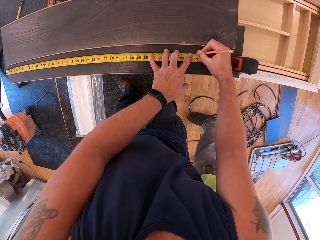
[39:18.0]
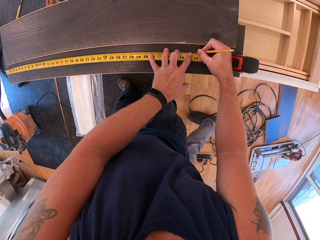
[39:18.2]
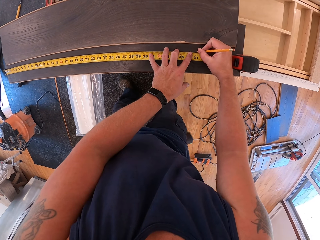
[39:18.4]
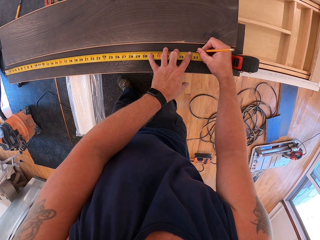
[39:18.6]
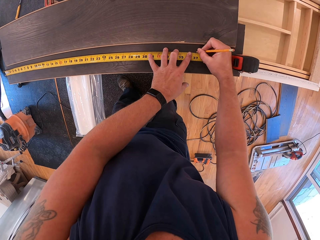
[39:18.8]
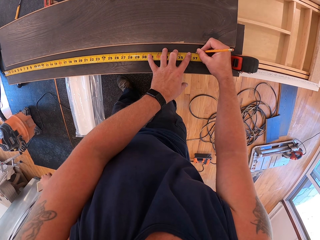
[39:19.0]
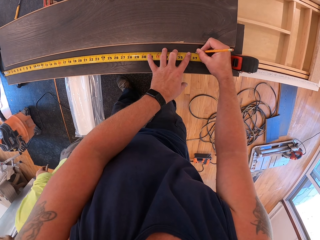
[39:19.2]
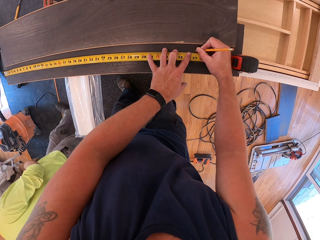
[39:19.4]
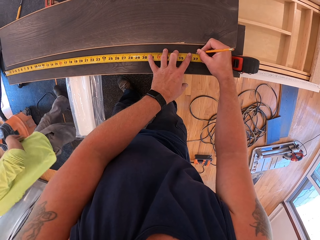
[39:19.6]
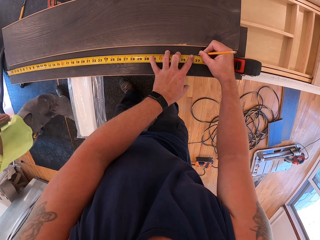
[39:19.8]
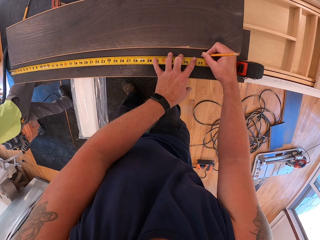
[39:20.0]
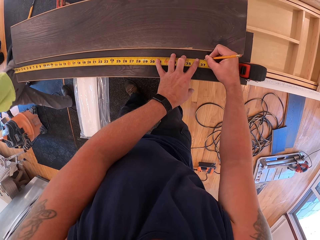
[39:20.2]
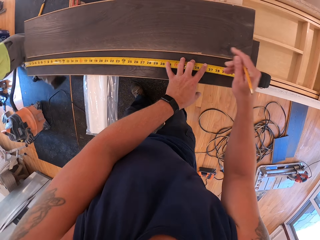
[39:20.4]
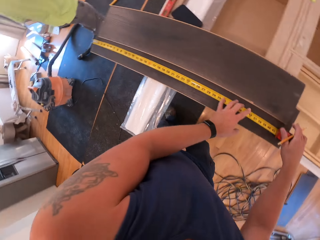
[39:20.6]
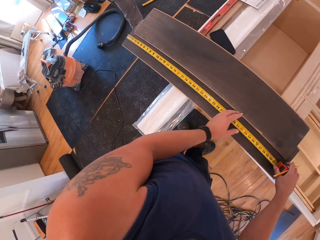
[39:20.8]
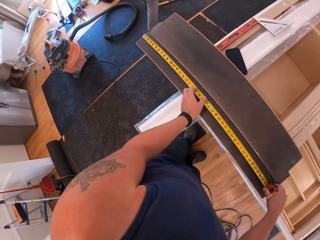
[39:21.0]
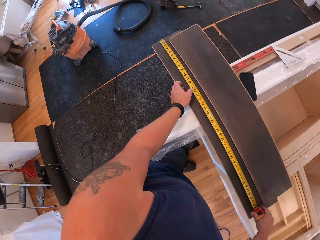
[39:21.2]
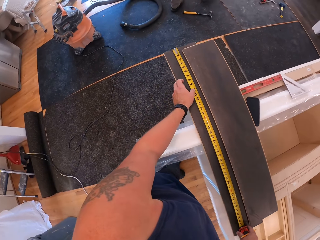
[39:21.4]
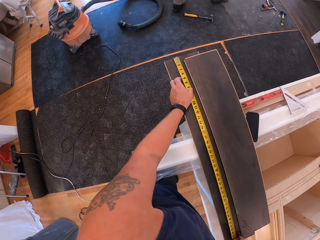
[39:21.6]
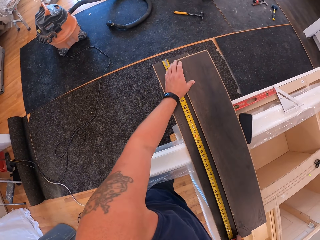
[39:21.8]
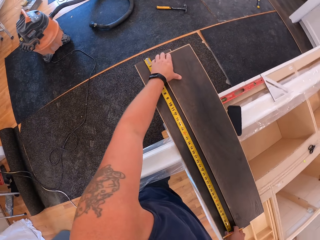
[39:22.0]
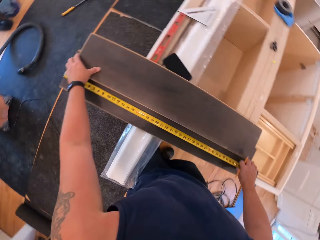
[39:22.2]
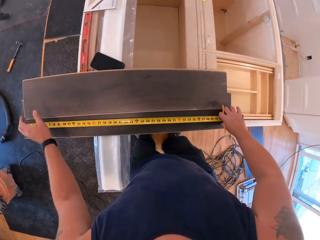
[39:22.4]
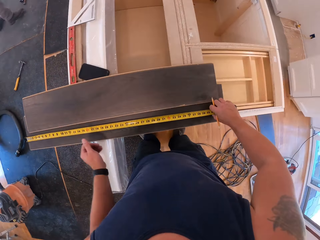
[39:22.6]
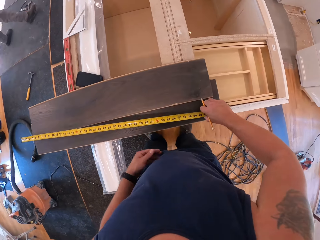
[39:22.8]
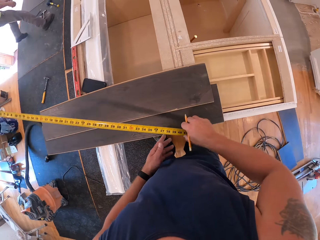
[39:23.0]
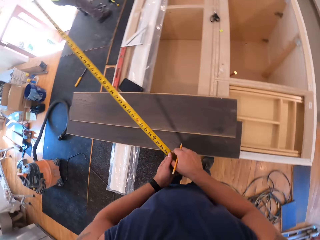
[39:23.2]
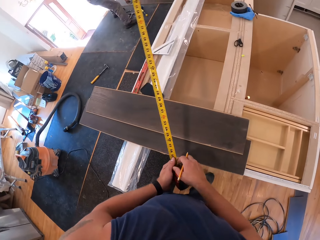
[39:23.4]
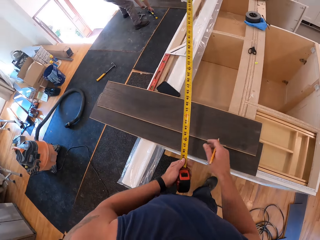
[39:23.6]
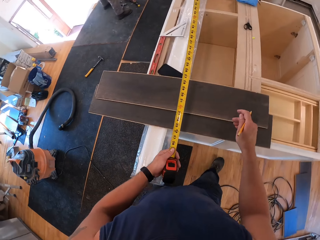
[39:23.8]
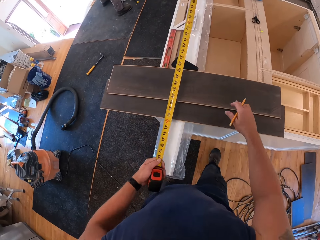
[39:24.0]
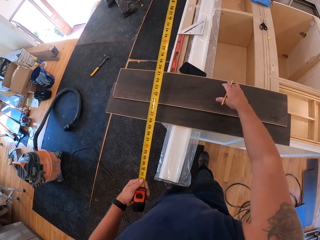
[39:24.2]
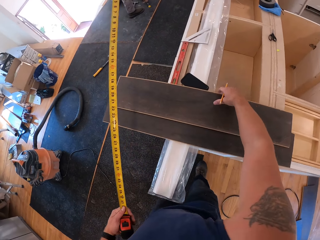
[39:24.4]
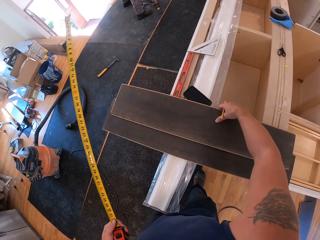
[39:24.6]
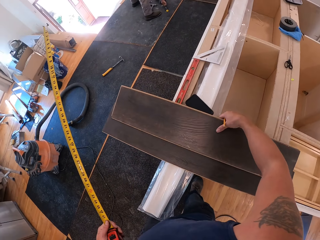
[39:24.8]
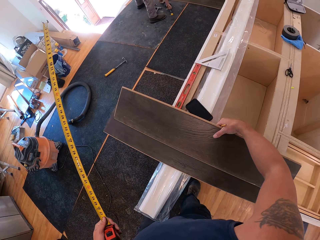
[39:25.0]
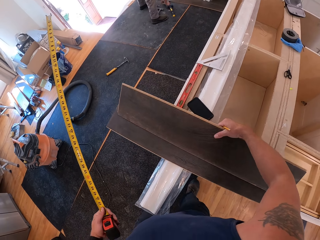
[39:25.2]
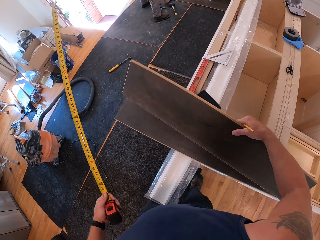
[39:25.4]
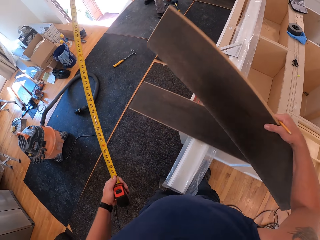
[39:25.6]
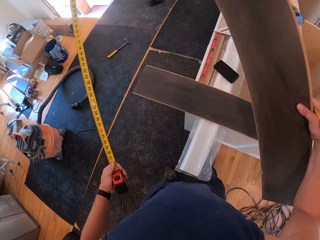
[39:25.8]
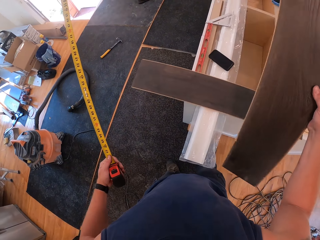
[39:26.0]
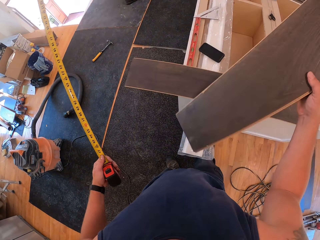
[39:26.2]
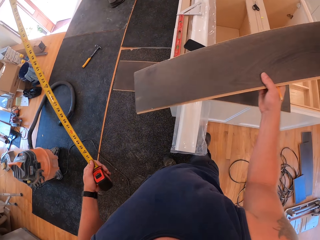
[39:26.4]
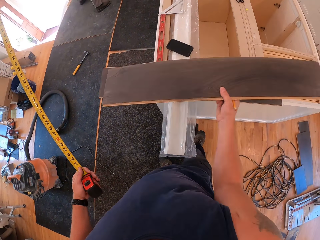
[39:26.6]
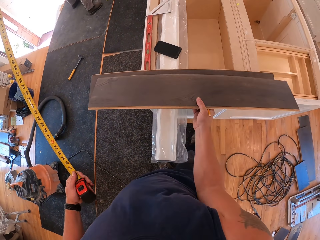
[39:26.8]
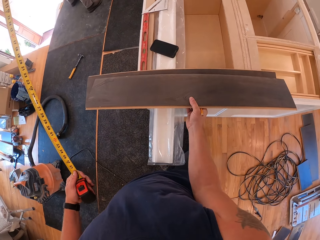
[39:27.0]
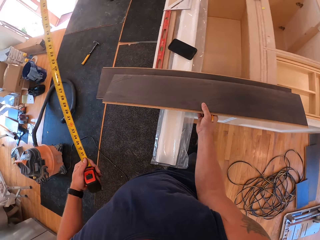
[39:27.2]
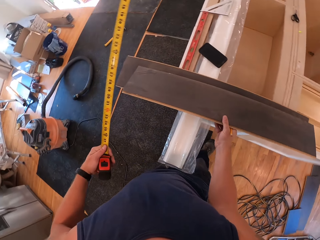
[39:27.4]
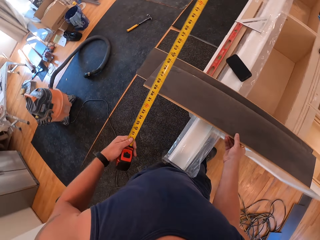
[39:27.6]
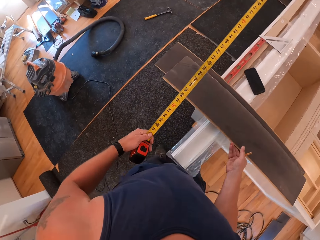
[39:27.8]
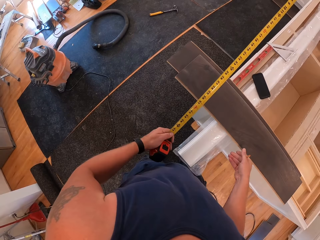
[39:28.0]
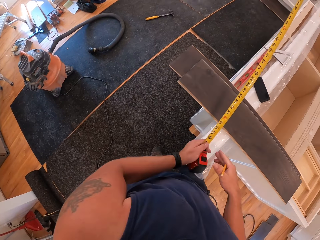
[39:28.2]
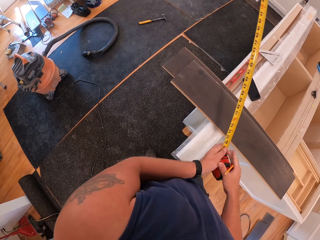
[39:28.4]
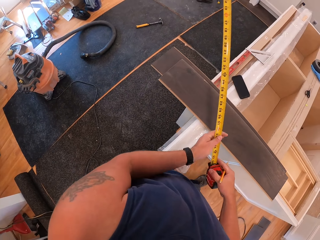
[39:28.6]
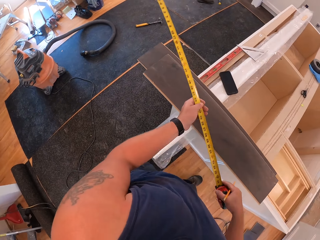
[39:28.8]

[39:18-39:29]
The camera wearer takes off the measuring tape from the plywood with his right hand. He passes the measuring tape from his right hand to his left hand. He lifts the second plywood with his right hand. He flips the plywood with his right hand. He places the plywood on the top of the uncompleted cabinet with his right hand.

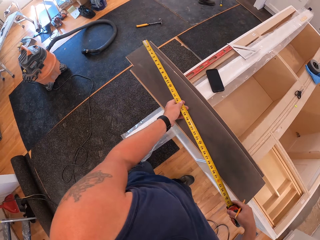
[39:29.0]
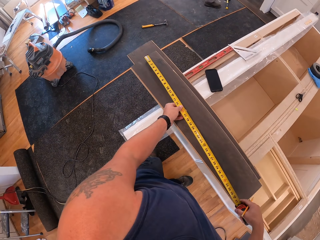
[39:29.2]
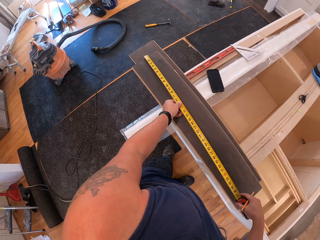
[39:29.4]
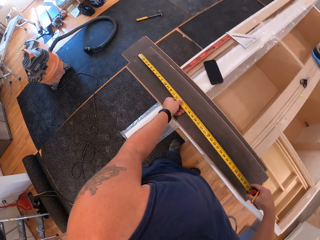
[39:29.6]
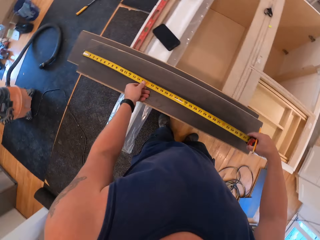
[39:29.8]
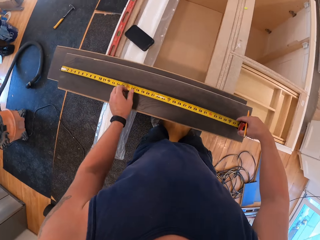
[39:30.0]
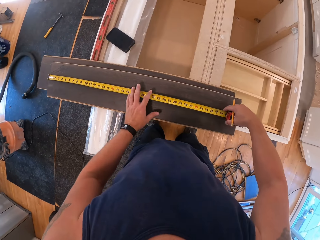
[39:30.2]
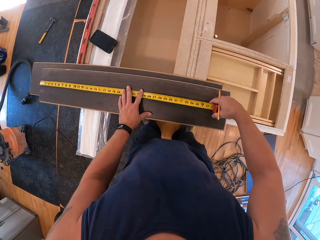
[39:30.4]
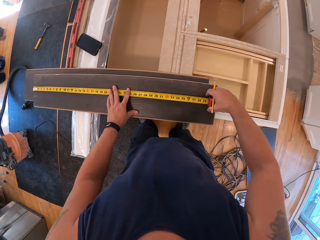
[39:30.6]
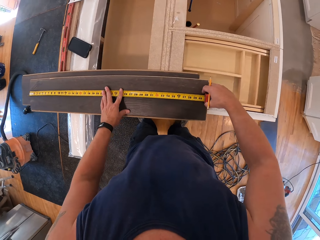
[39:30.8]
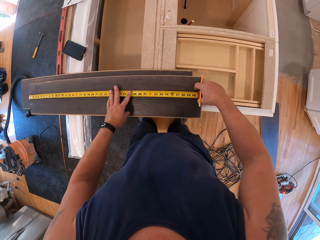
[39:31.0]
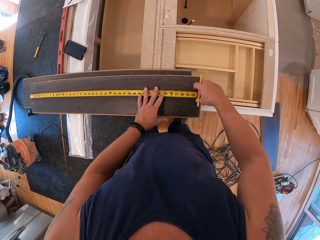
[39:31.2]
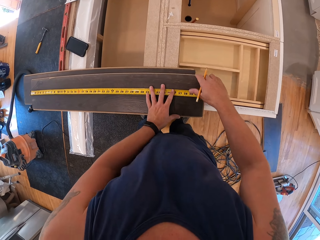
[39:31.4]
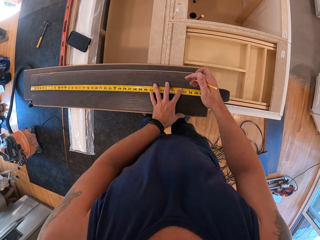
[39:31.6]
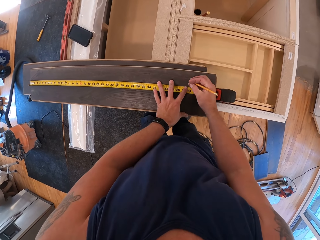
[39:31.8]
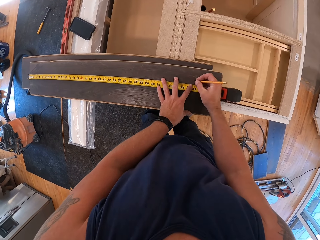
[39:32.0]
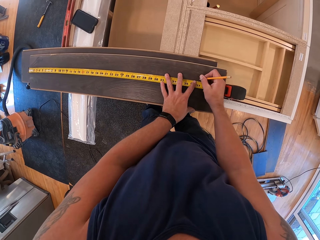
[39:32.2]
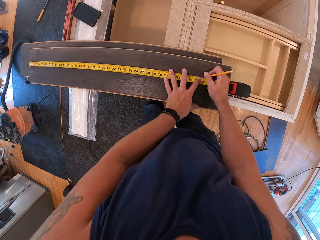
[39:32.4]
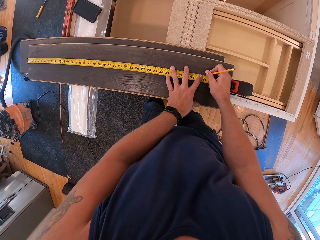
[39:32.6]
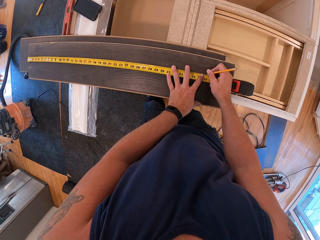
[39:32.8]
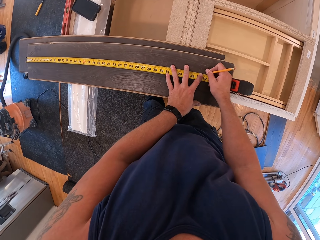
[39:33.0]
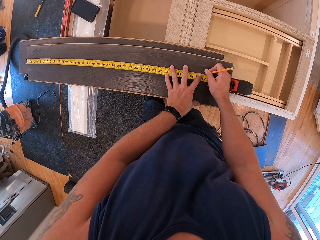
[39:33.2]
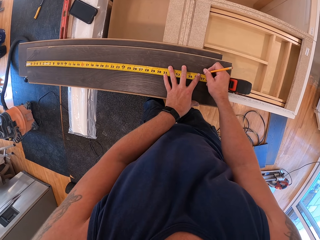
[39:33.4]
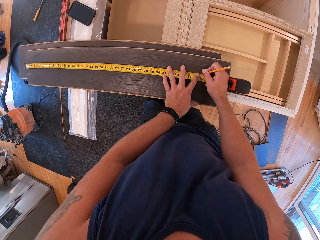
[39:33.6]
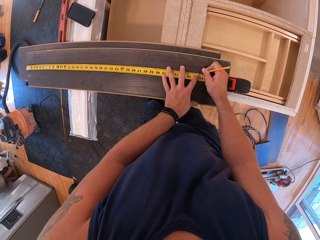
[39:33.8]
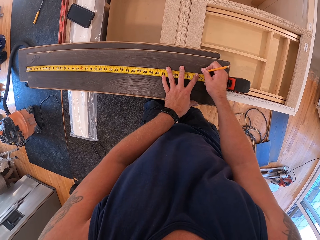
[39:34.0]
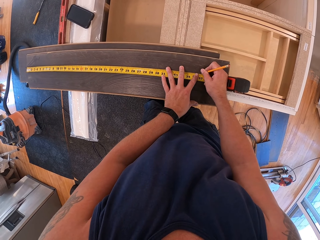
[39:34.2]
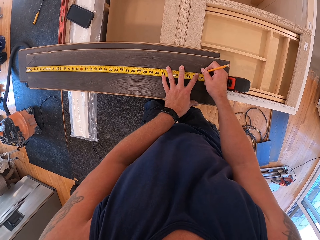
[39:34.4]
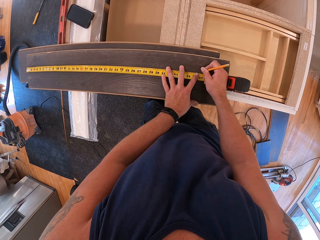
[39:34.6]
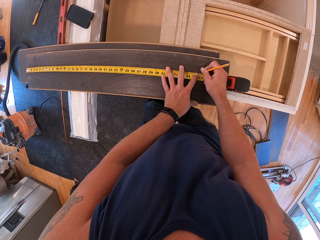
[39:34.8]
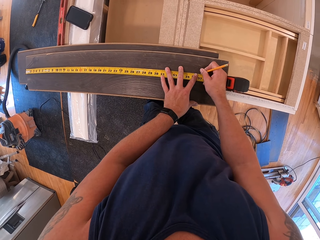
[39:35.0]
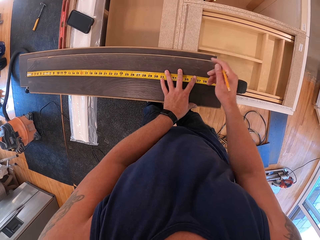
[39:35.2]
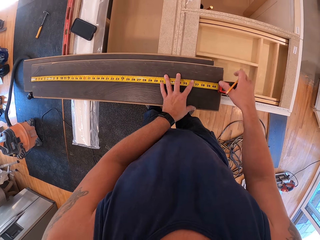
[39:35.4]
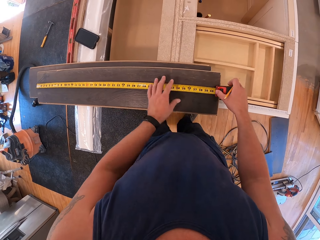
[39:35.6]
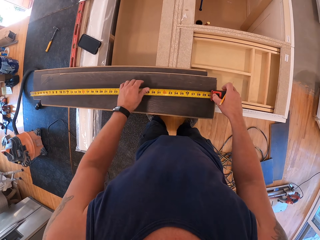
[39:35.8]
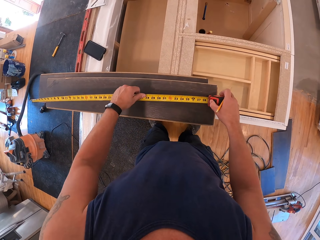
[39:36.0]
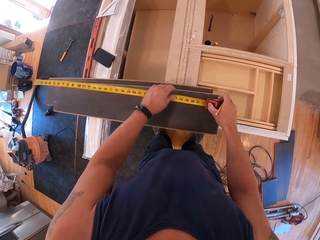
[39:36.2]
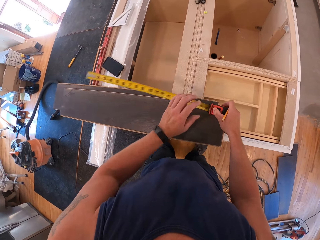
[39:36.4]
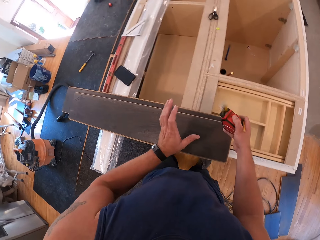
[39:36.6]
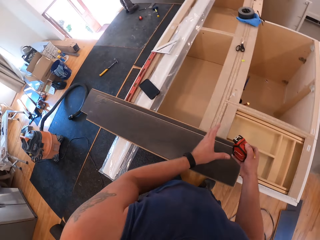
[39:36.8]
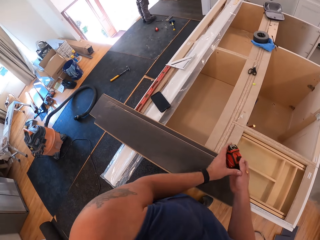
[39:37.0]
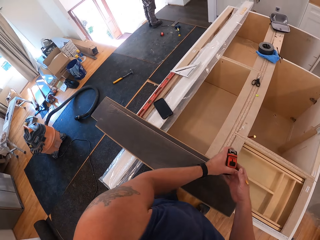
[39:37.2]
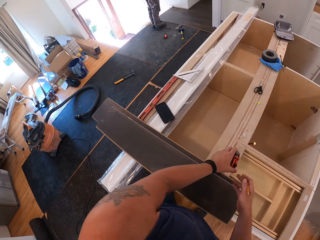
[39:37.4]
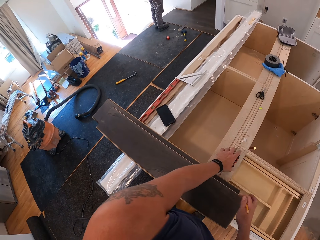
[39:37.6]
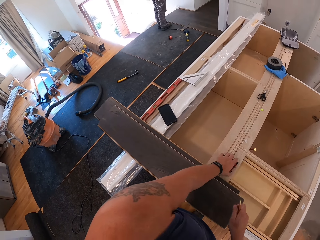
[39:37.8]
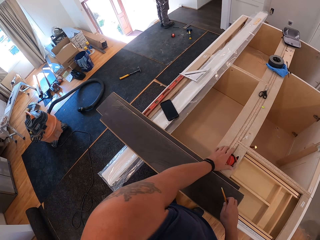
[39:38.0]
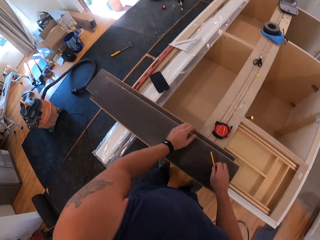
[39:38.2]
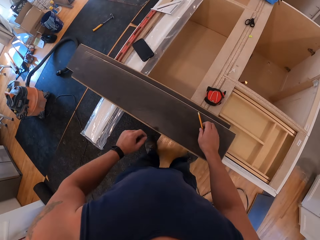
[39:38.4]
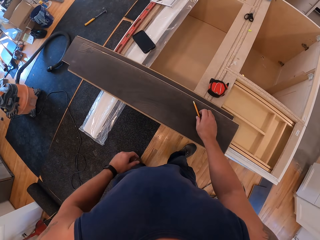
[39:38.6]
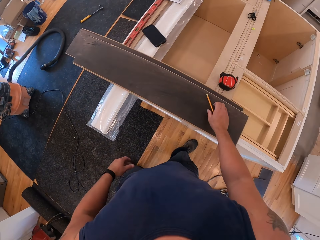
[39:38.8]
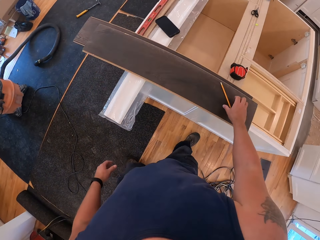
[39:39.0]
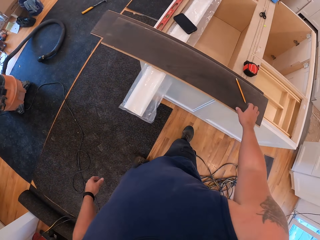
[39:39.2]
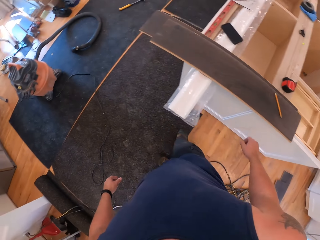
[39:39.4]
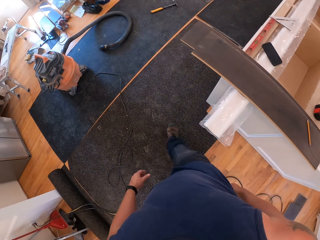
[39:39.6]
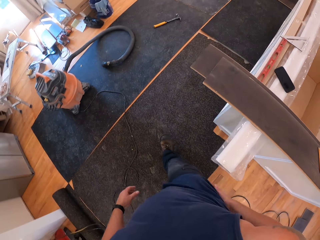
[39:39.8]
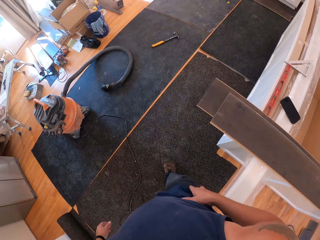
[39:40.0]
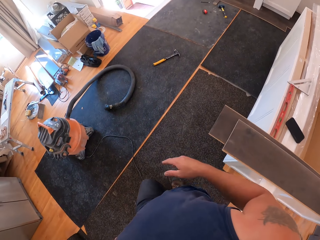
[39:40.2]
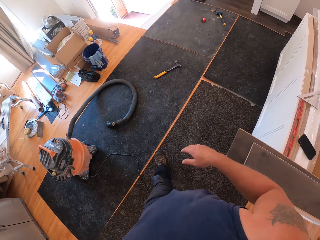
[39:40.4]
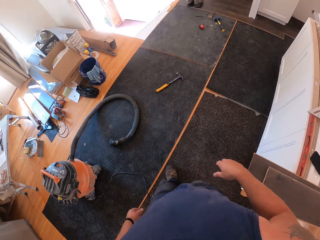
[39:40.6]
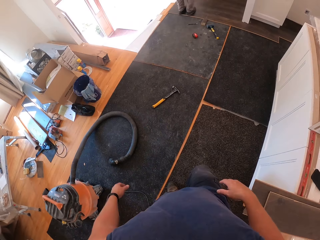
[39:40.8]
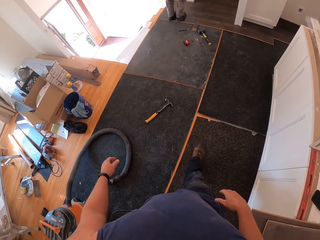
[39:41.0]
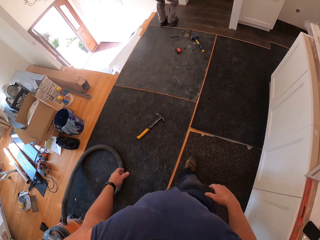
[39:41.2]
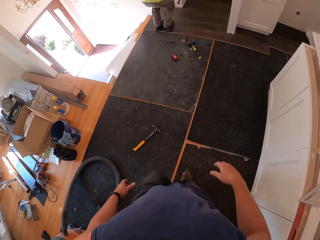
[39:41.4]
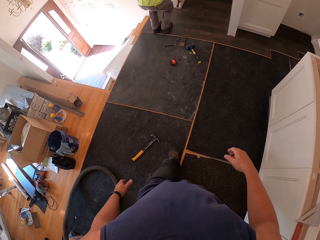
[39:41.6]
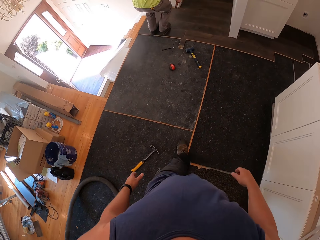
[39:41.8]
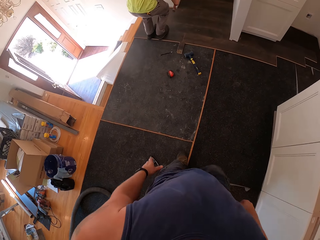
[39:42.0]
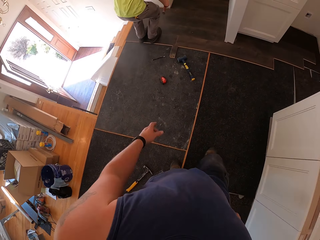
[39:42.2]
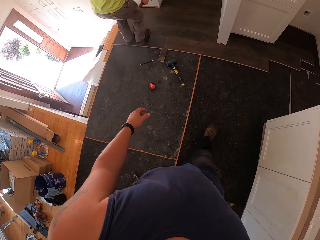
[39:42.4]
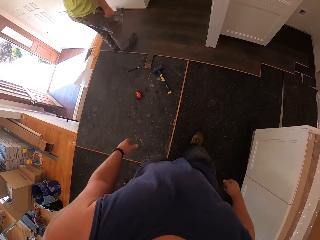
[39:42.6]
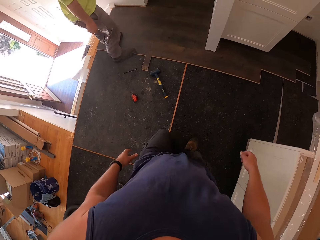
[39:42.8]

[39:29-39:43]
The camera wearer takes measurement on the plywood with the measuring tape in his hand. He marks measurements on the plywood with the pencil in his right hand. He takes off the measuring tape from the plywood with his right hand. He passes the measuring tape from his right hand to his left hand. He places the measuring tape on the uncompleted cabinet with his left hand. He places the pencil on the plywood with his right hand. He moves around.
